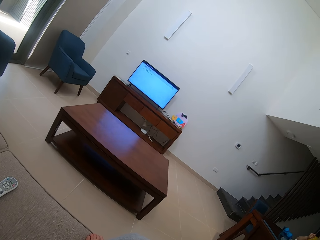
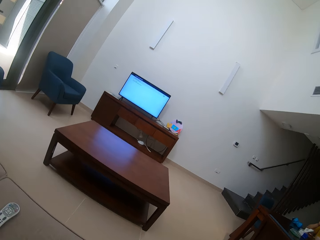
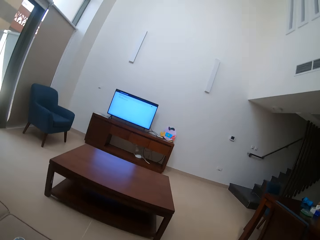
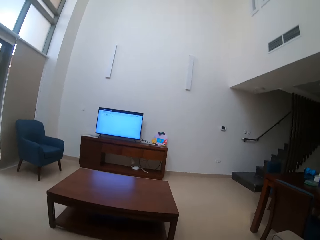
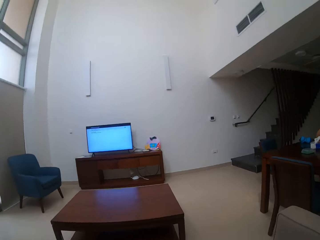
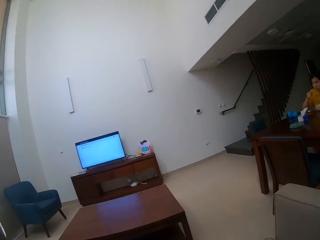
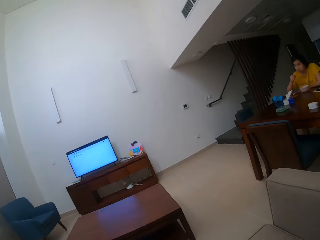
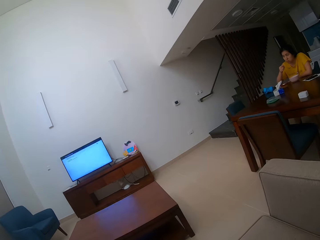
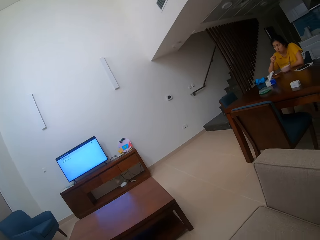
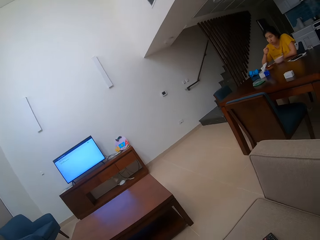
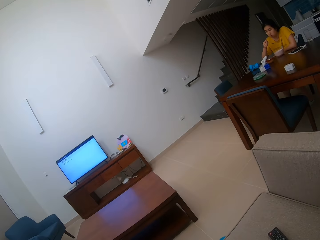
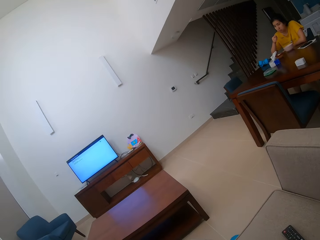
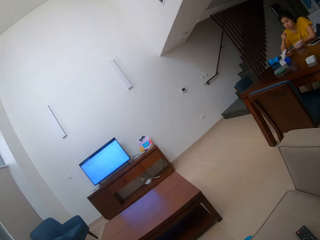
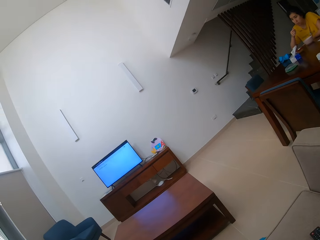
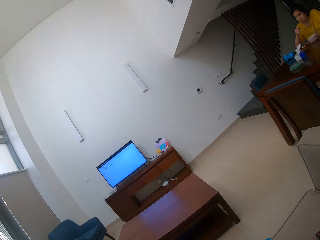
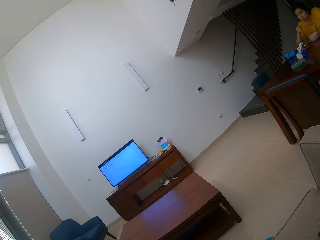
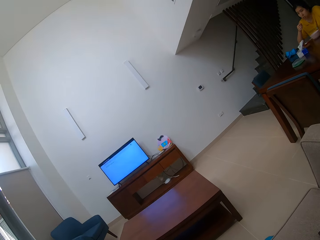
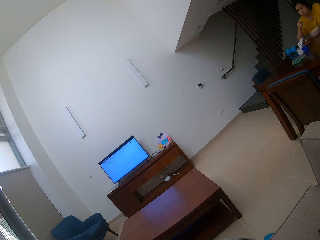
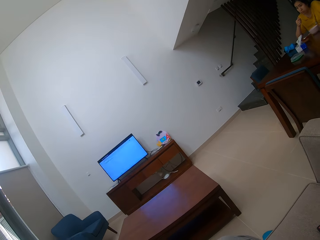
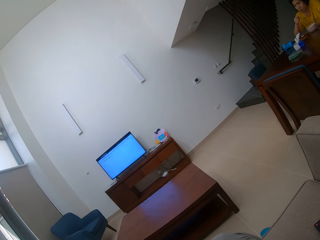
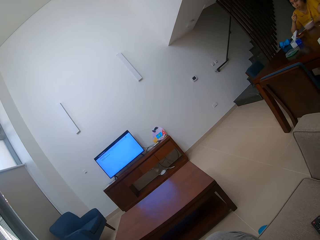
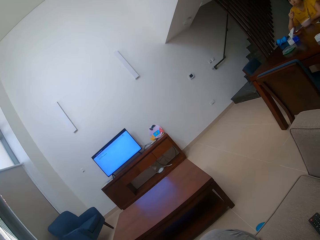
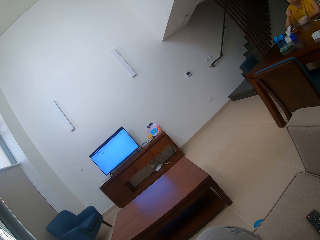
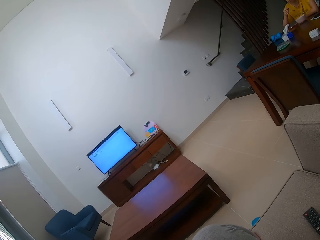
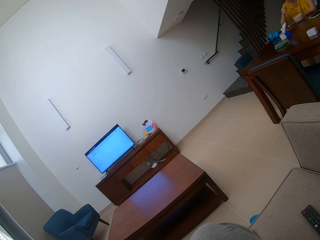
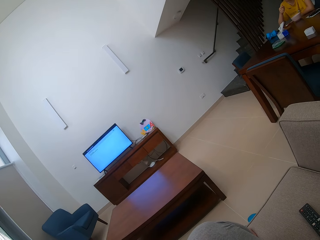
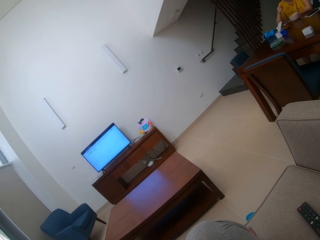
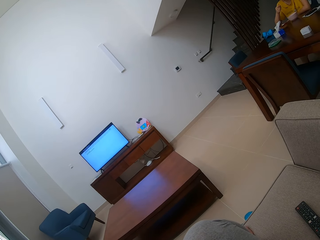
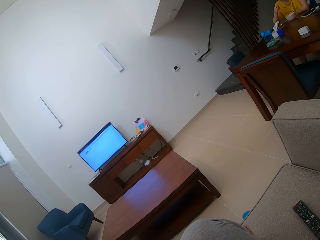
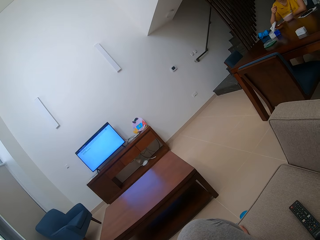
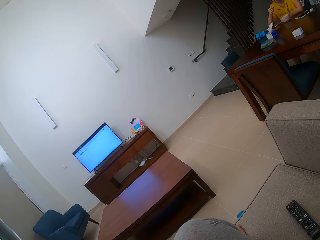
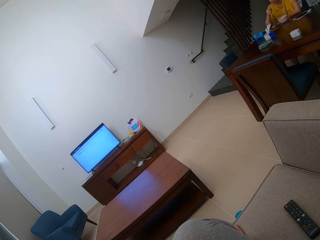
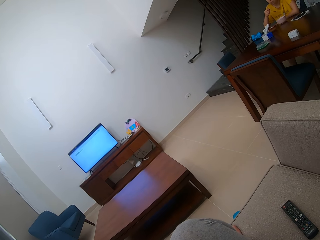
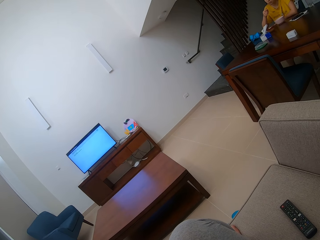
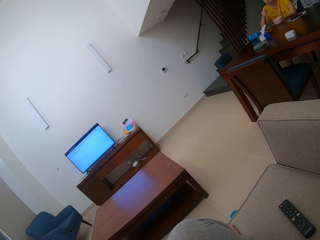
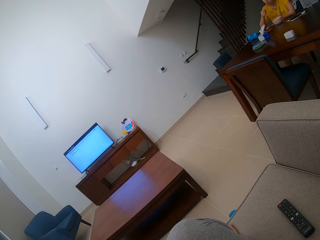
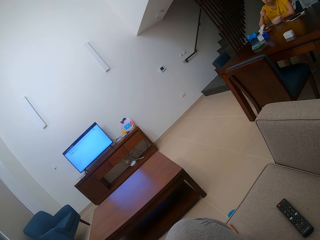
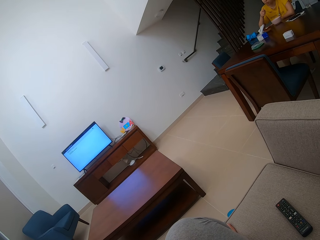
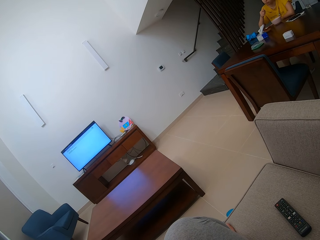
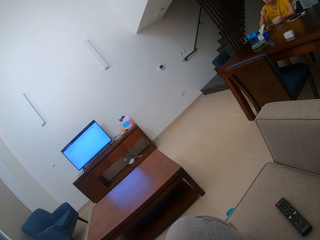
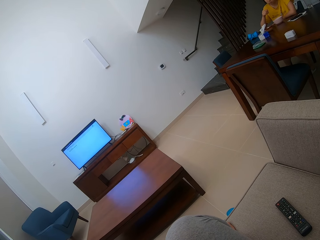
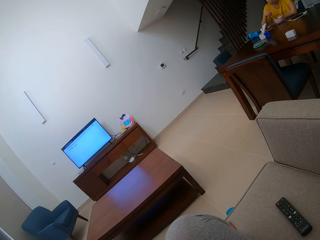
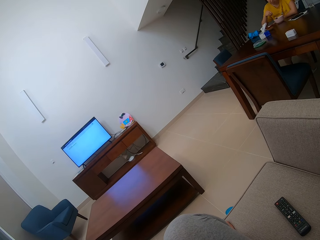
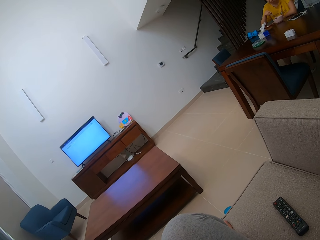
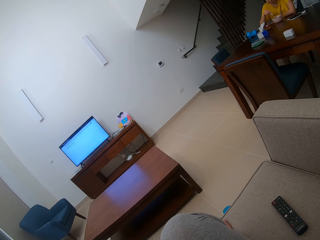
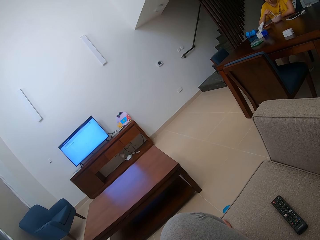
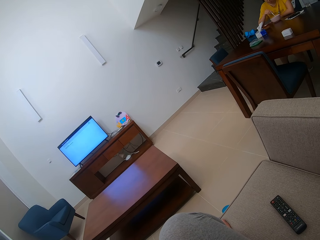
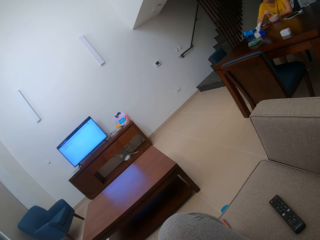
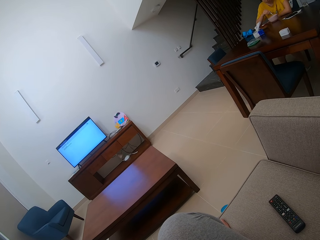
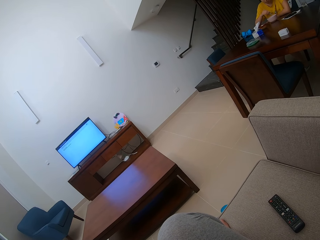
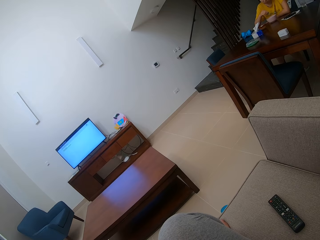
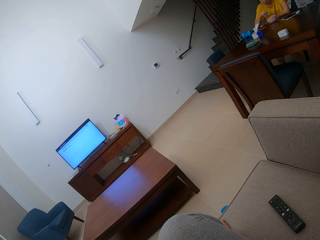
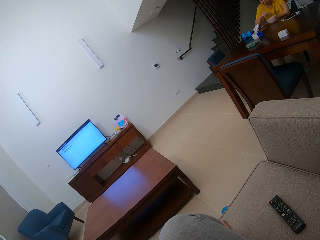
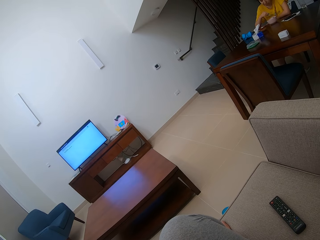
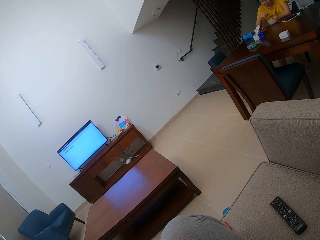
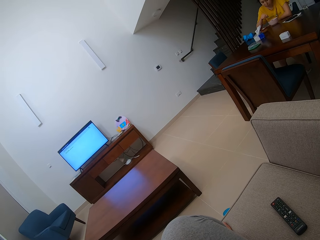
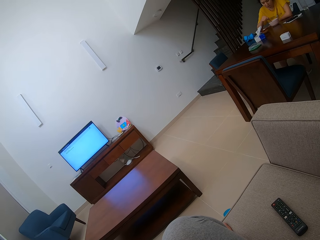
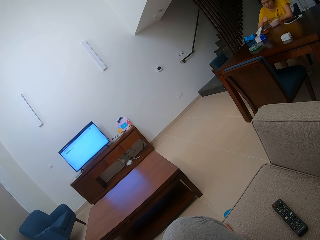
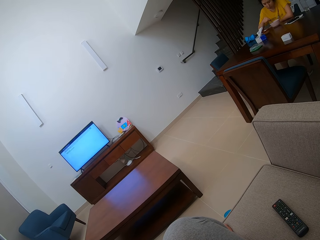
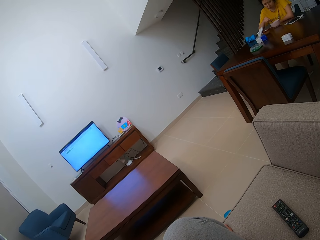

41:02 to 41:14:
The camera wearer looks around the house. They stare at the television.

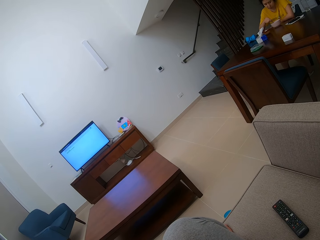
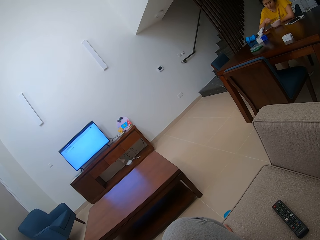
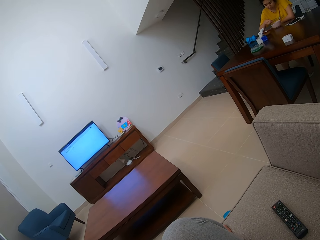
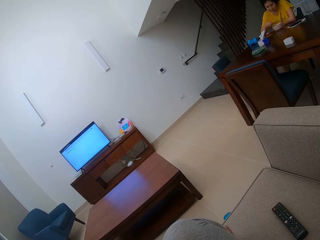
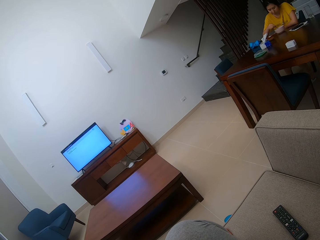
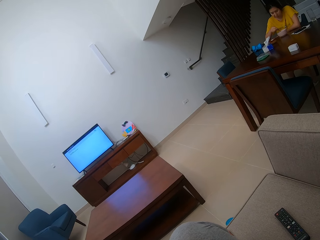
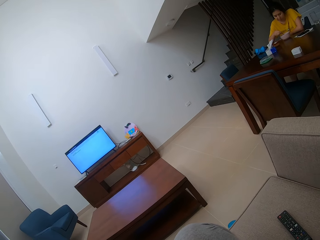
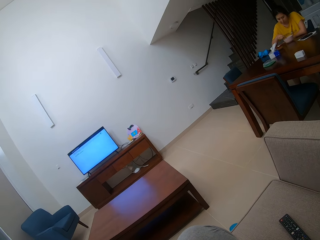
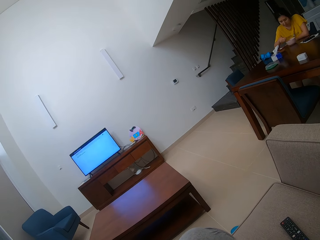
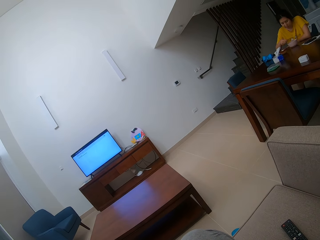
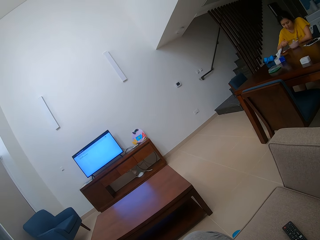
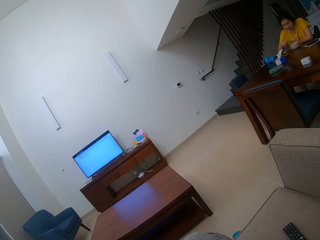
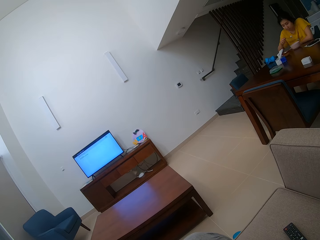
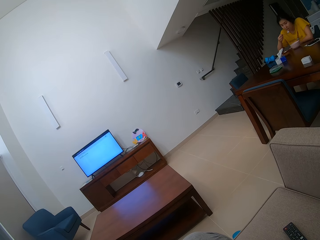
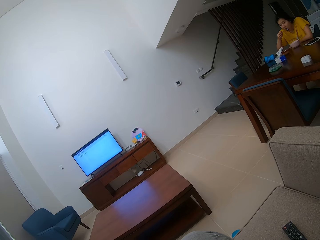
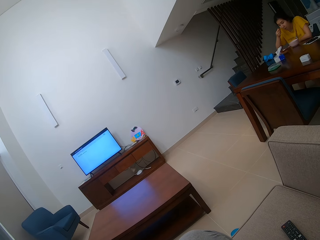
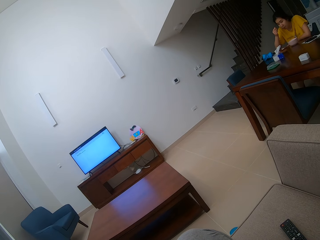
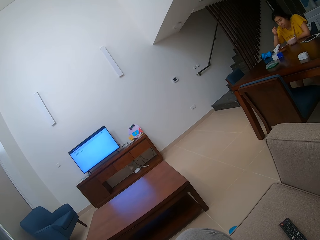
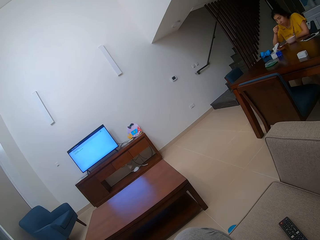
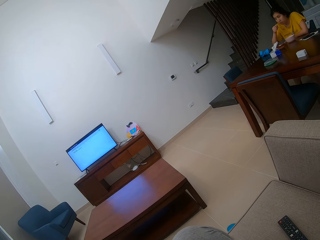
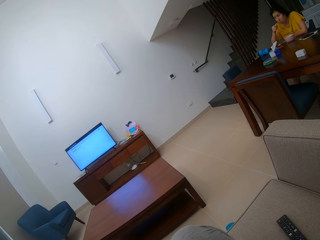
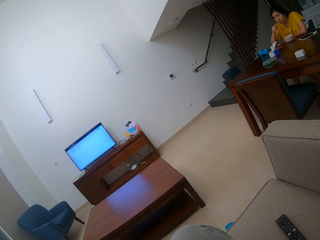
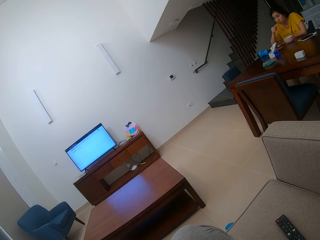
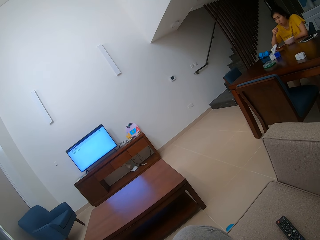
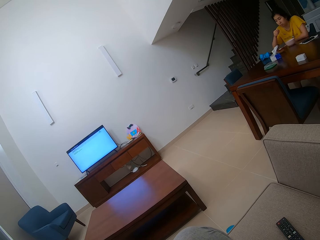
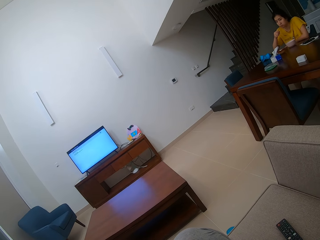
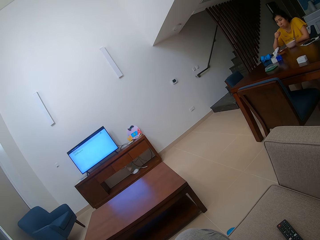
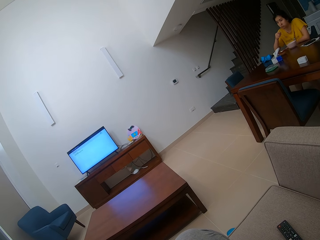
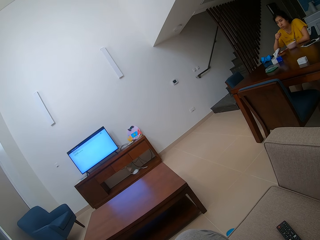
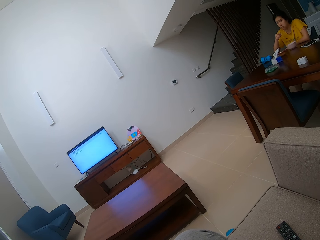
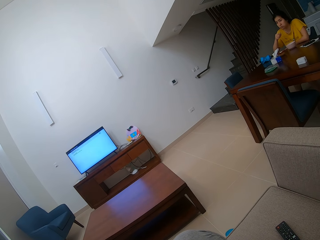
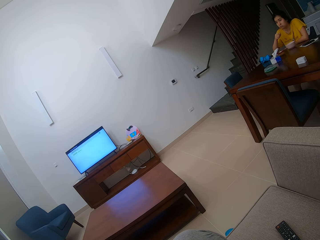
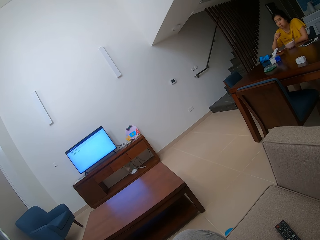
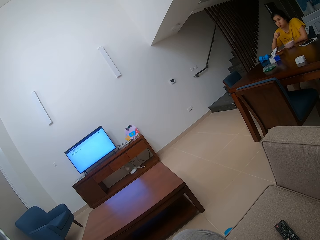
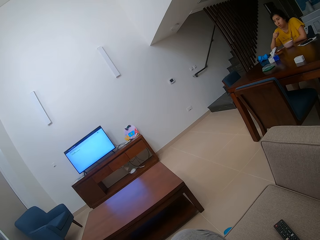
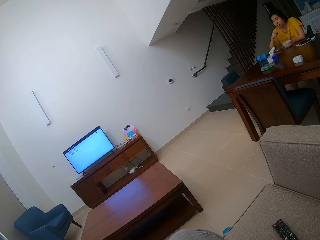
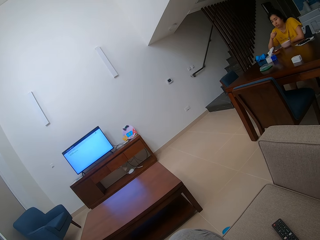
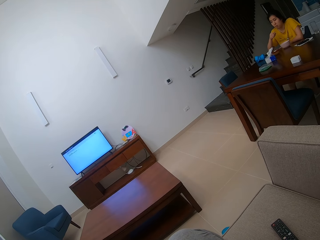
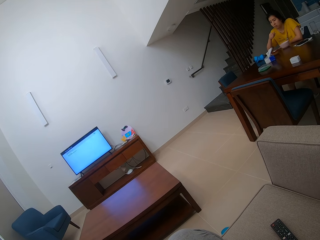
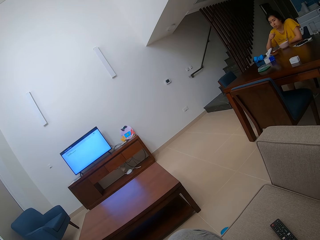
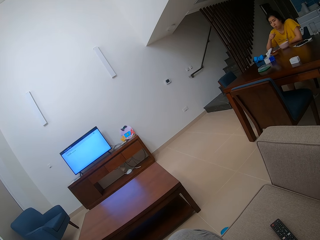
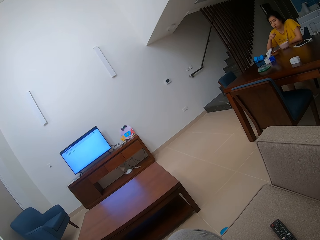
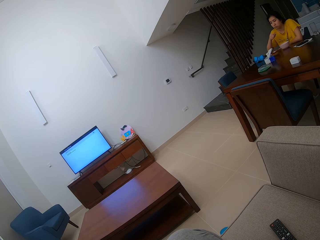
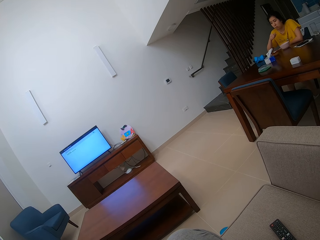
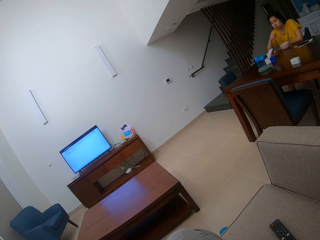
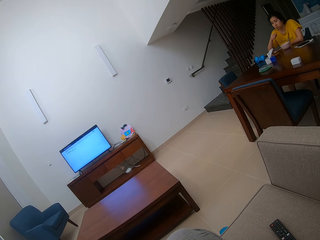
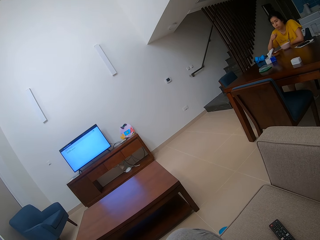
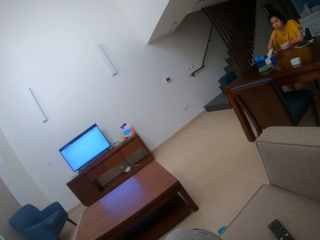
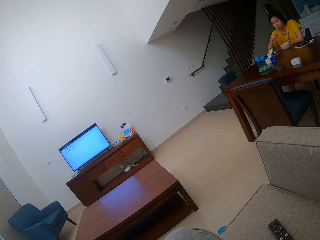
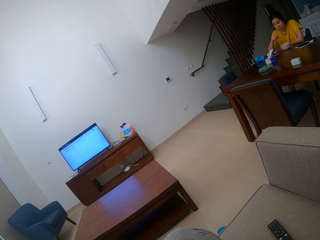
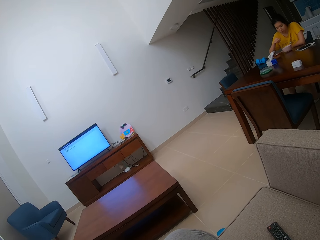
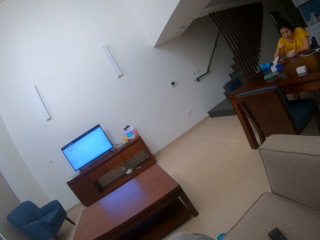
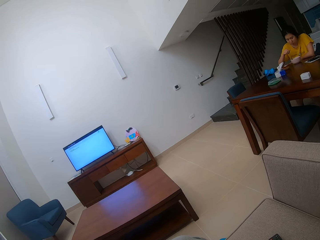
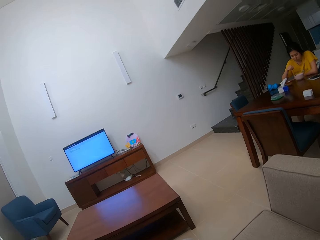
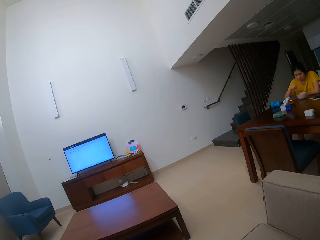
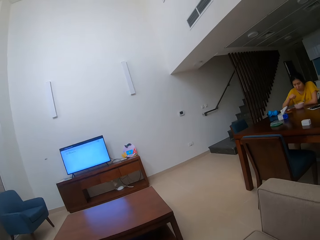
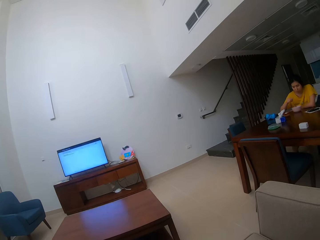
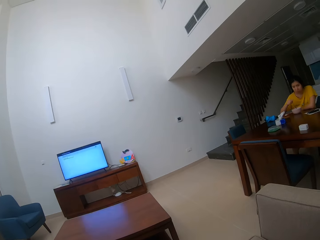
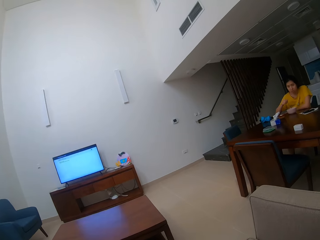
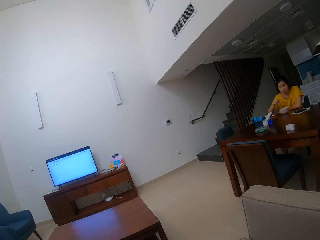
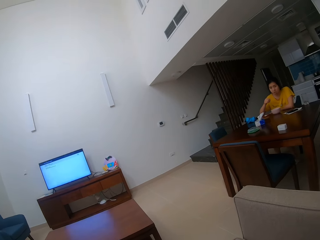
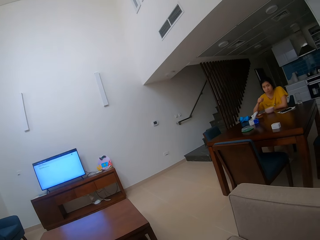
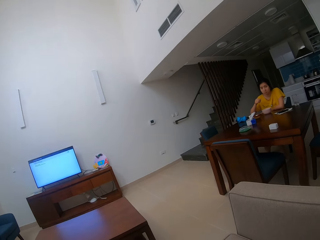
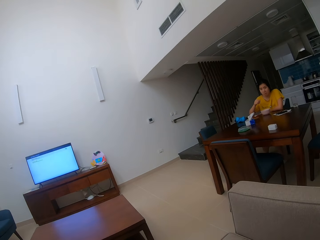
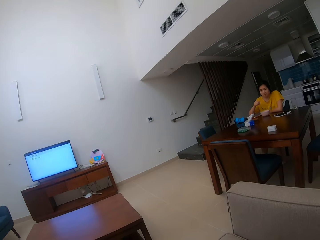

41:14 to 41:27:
A person eats the food with a spoon. The camera wearer eats the food. They stare at the person. They talk to the person.
